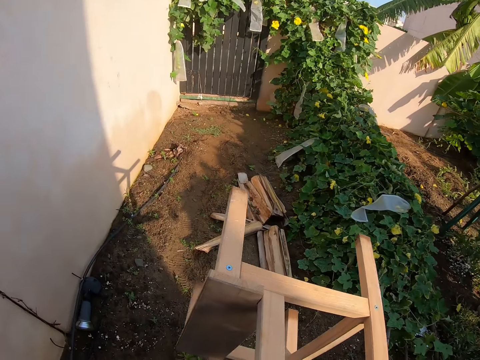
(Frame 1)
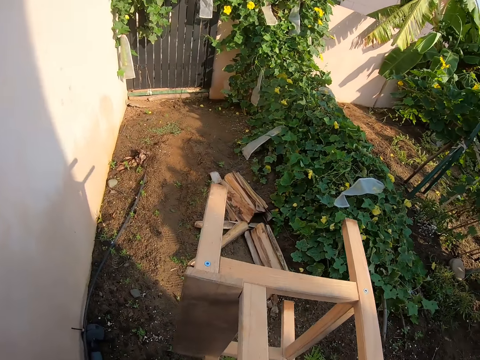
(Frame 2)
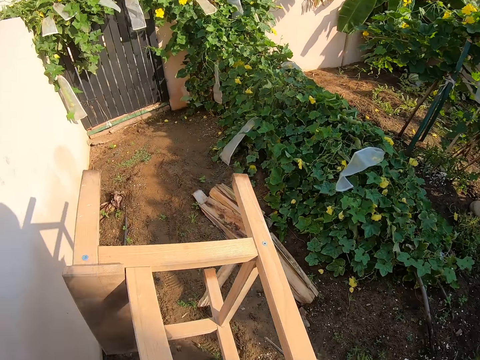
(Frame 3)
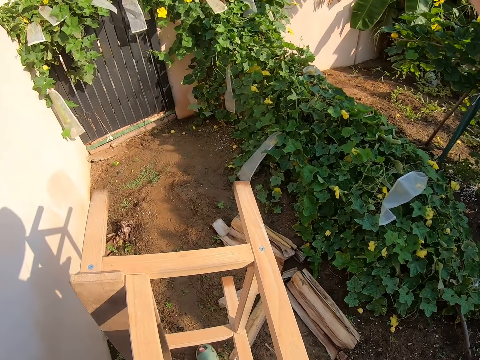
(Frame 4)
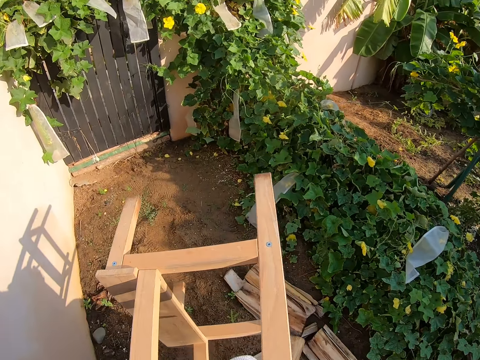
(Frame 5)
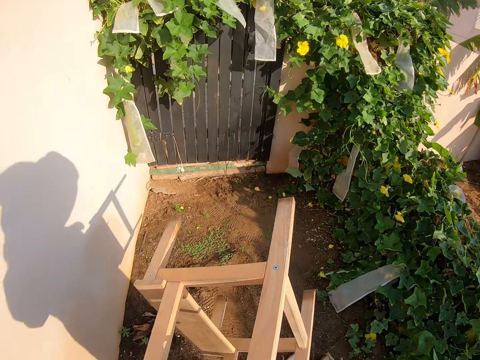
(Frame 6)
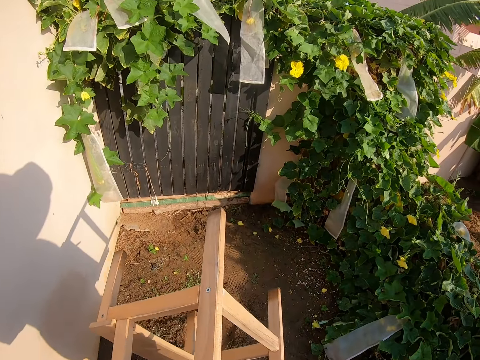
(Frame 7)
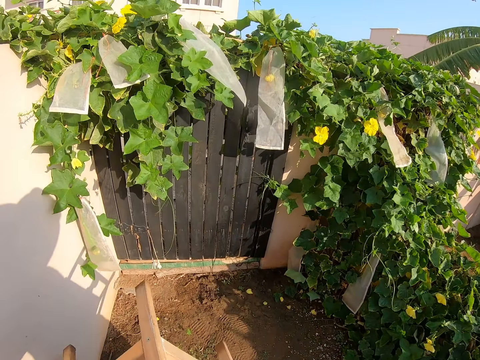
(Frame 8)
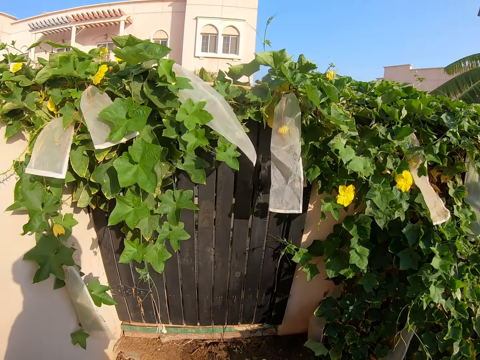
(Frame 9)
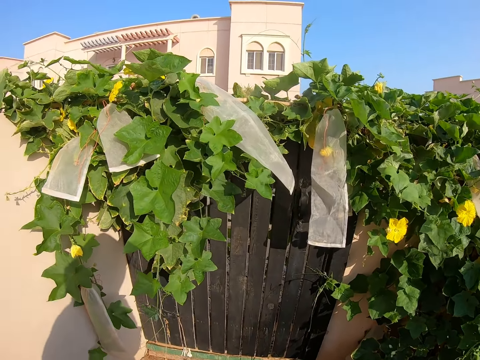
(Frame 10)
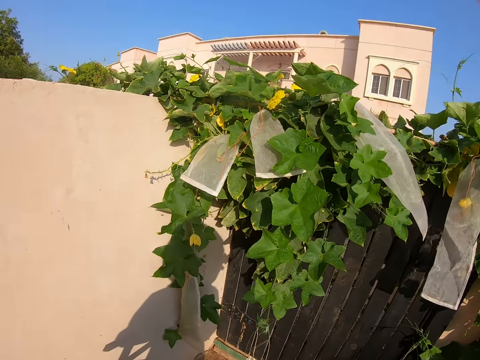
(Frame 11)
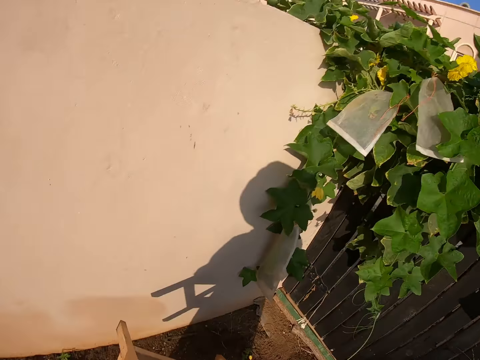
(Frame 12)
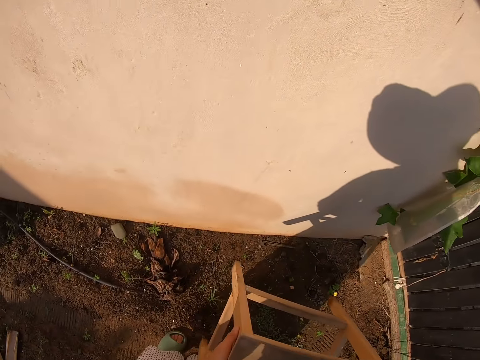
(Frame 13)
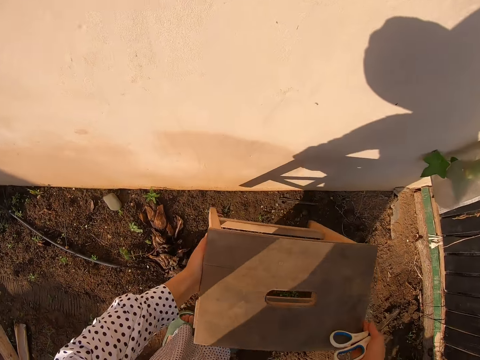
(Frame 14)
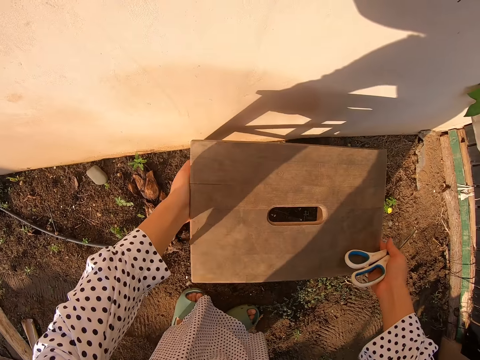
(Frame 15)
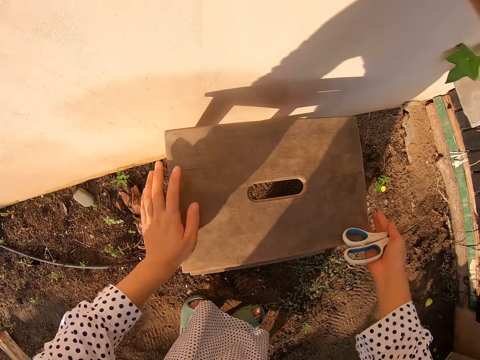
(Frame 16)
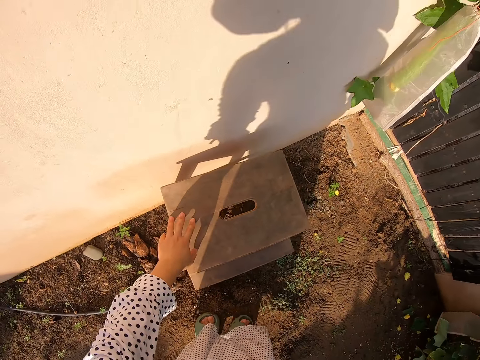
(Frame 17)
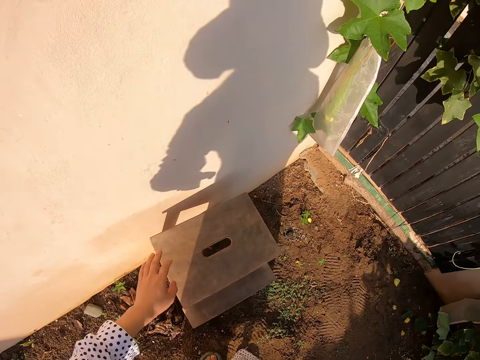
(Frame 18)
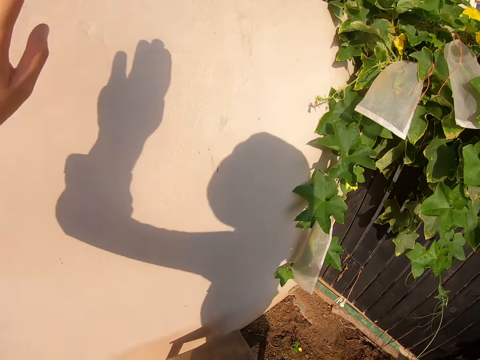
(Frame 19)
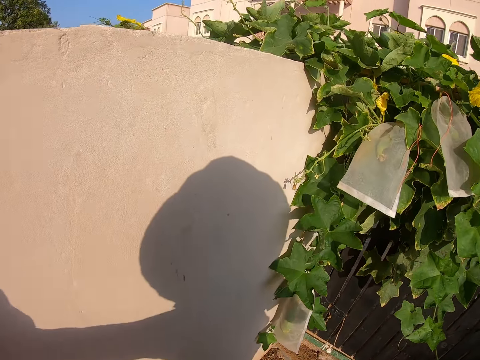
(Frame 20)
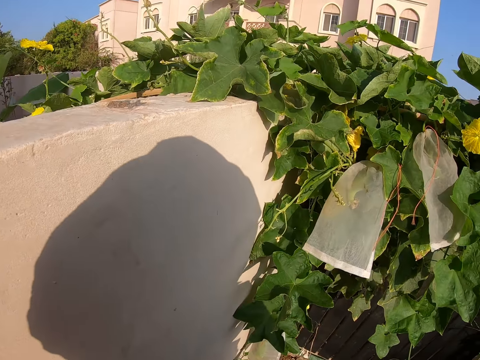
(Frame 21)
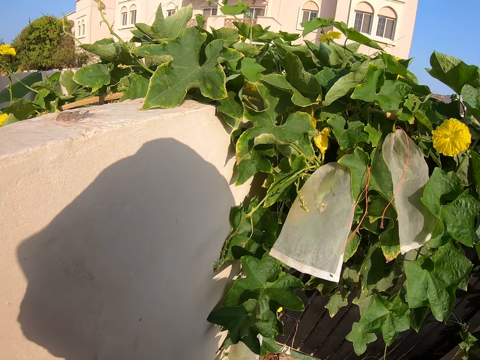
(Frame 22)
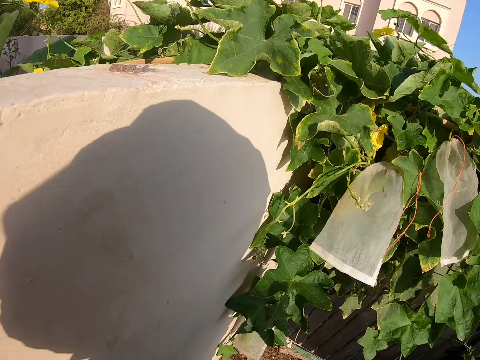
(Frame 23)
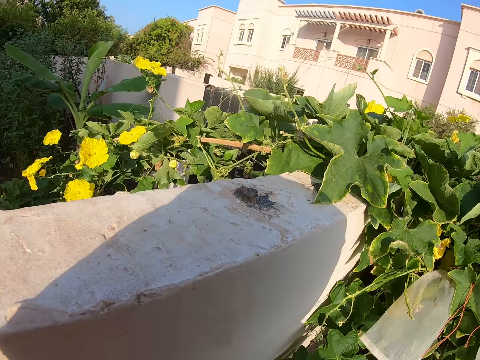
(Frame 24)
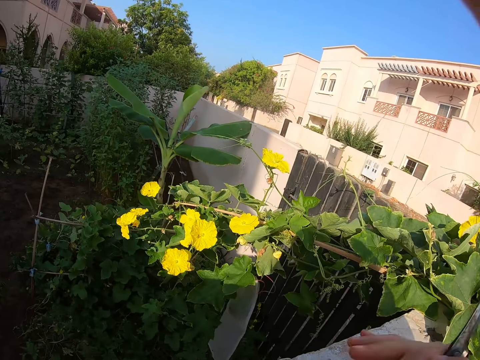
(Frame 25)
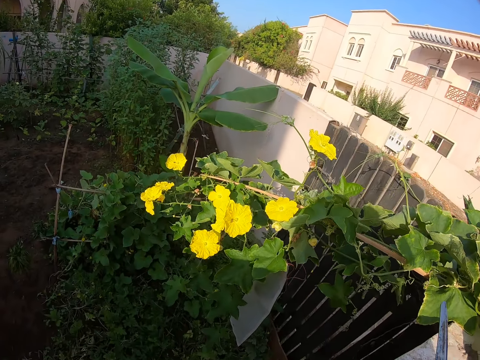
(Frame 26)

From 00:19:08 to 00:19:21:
The camera wearer puts a stool on the ground. They climb on the stool.

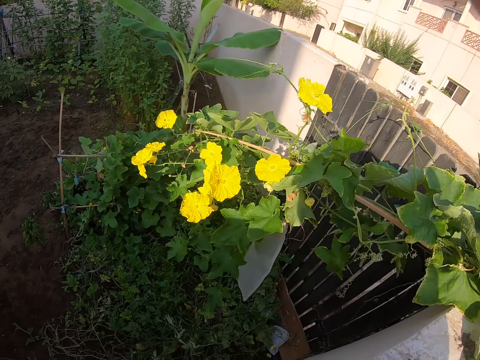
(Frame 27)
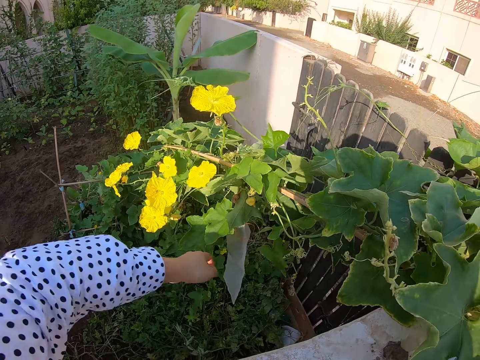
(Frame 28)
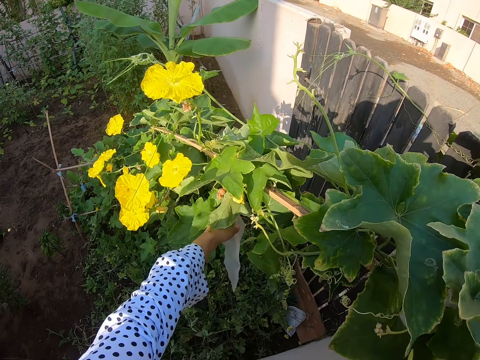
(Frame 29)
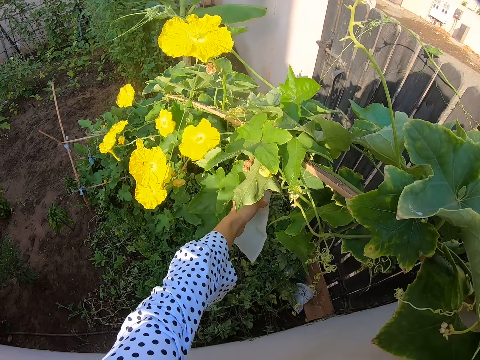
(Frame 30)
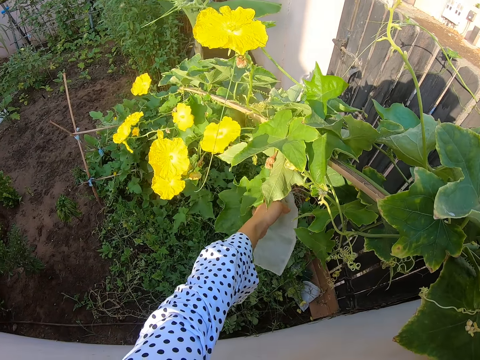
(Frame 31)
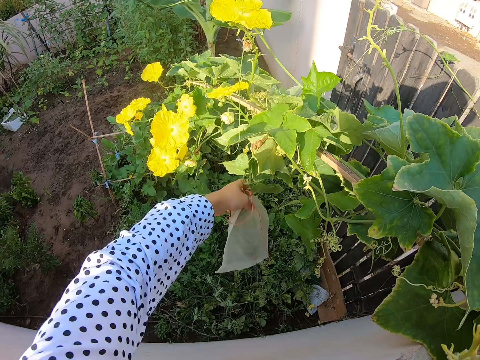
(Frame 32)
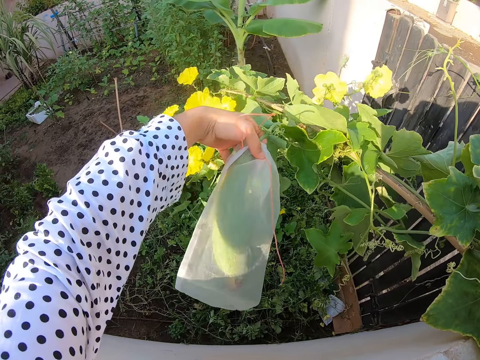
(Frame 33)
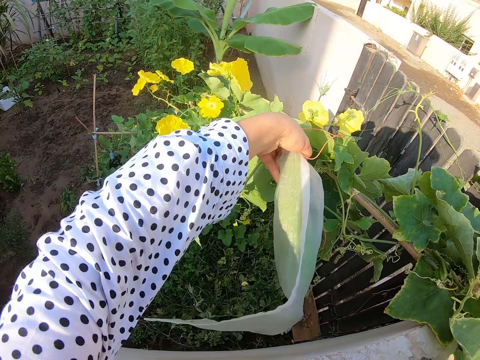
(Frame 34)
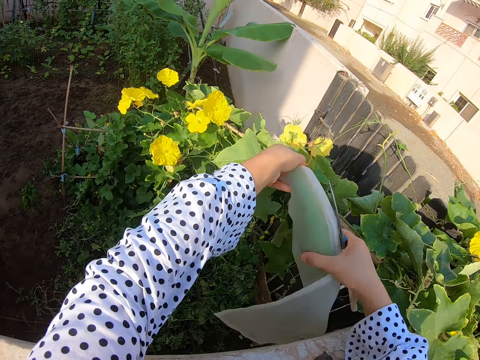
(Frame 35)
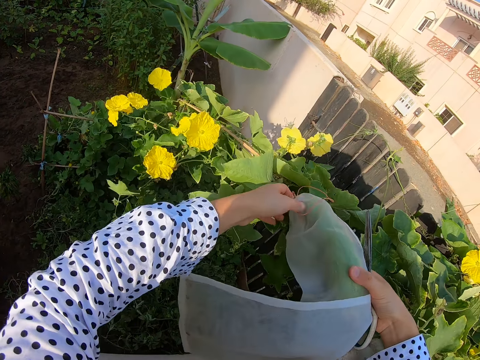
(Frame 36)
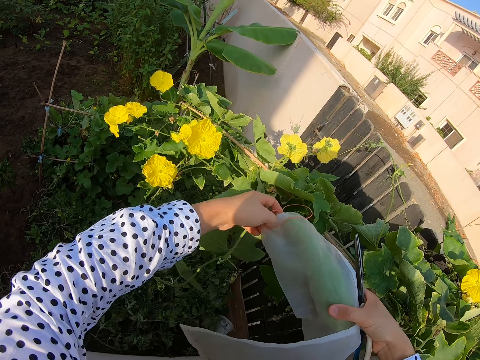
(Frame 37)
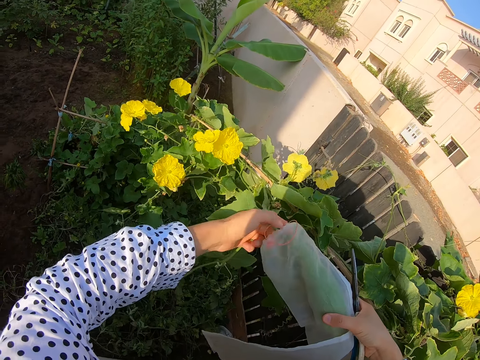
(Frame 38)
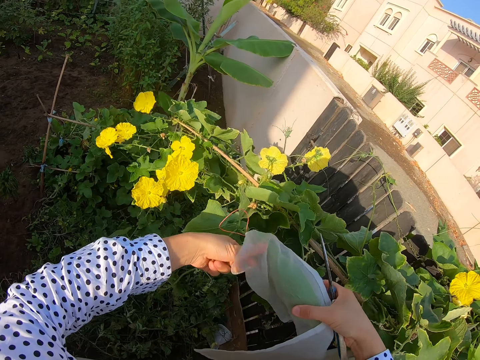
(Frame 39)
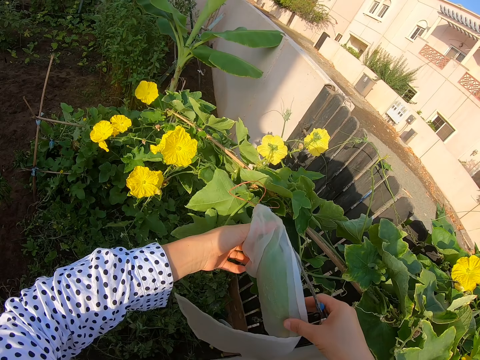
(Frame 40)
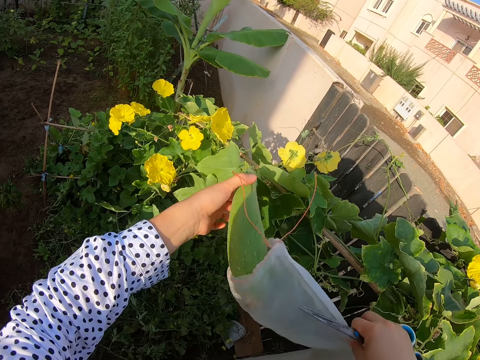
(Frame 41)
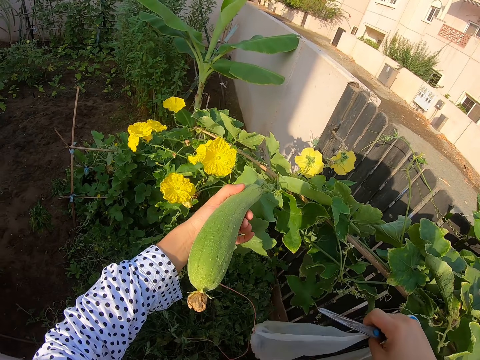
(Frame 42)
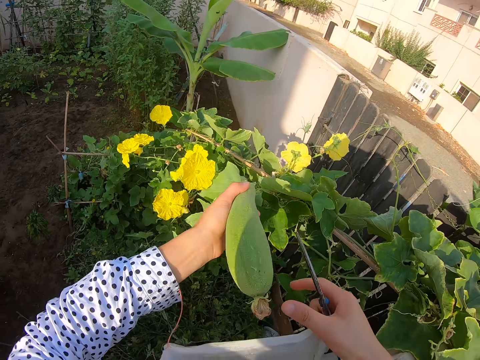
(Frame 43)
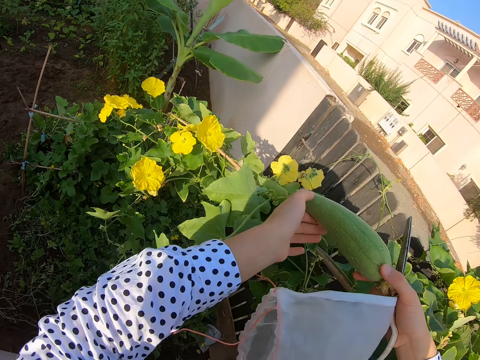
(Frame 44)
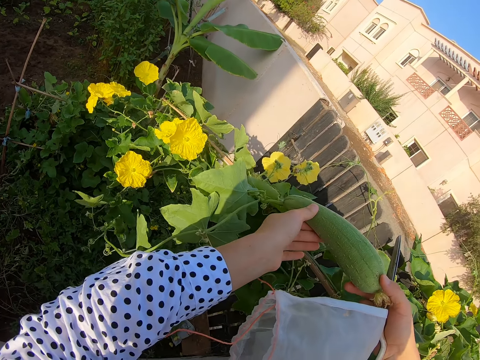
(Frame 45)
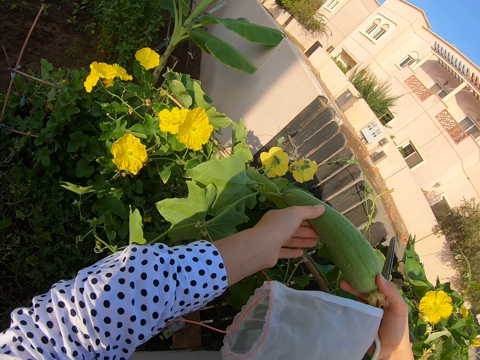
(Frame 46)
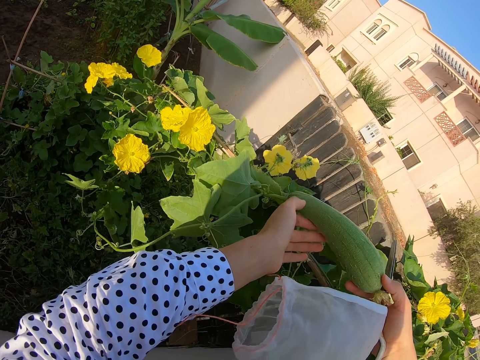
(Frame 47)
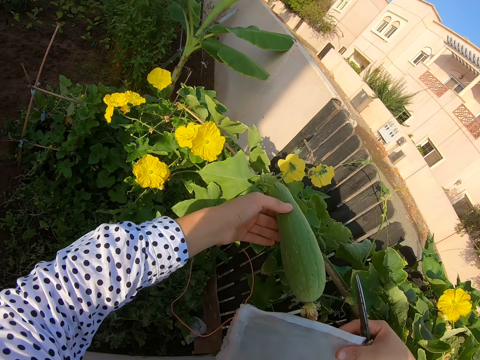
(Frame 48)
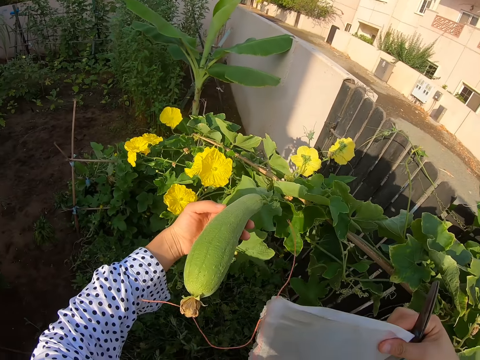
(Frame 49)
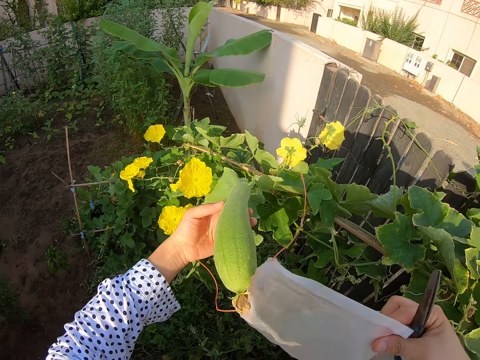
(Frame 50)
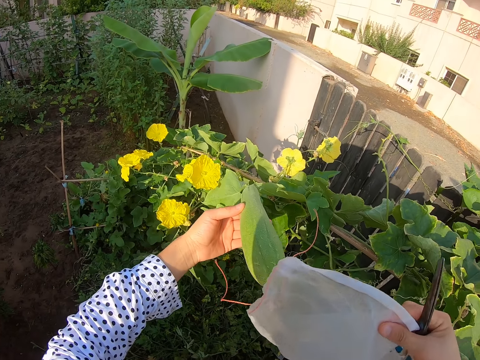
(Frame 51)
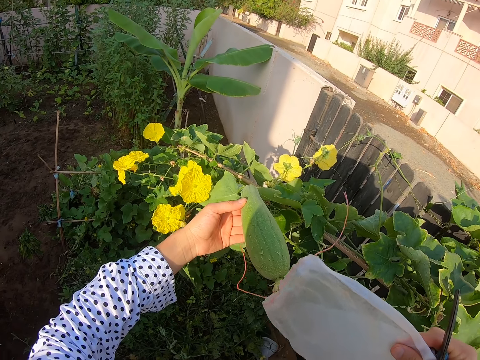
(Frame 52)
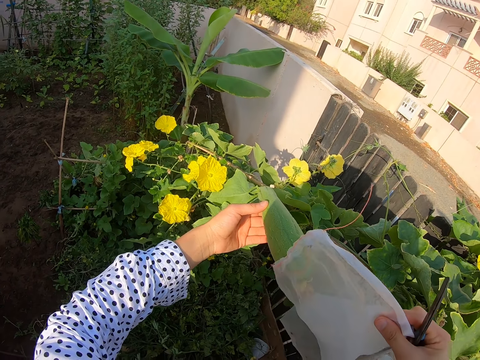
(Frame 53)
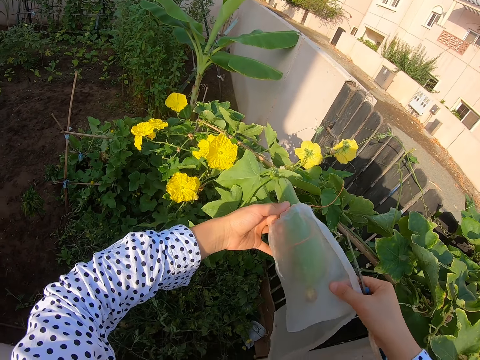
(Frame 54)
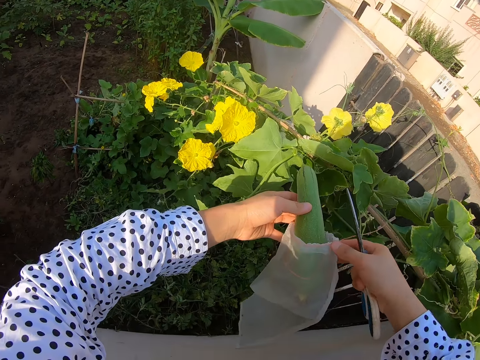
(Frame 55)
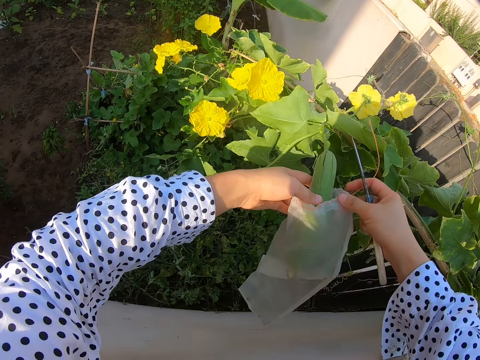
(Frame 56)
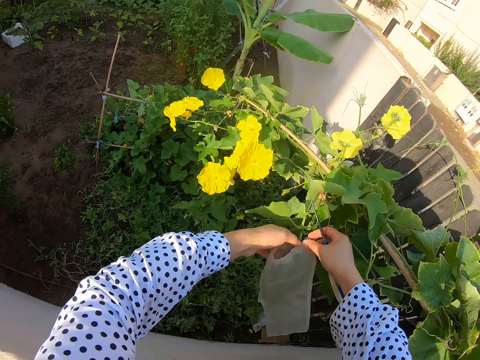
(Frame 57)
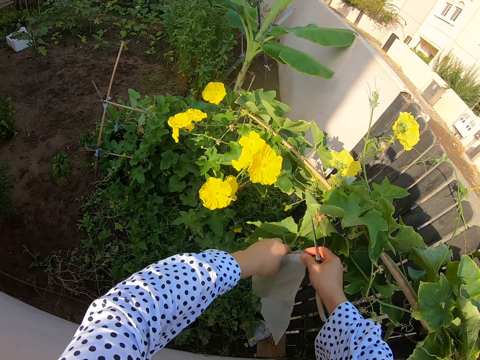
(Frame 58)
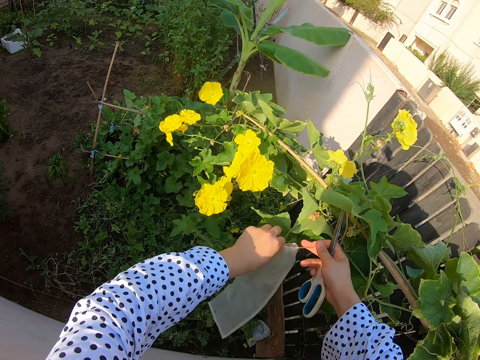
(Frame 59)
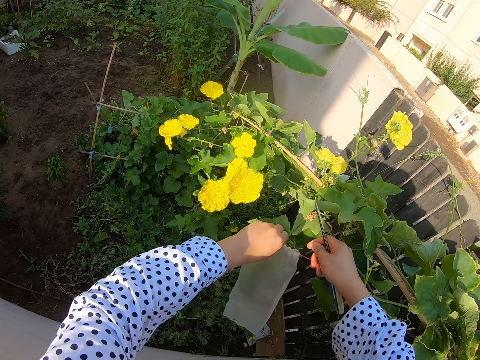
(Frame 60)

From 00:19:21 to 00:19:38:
The camera wearer touches a nylon. They pull a plant. They hold a vegetable in a bag. They remove the nylon from the plant. They take a cucumber from the bag. They hold a fruit. They fix the nylon onto the fruit.
